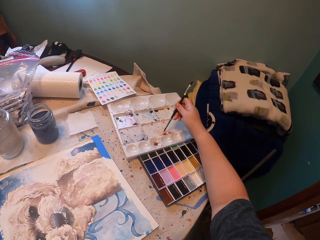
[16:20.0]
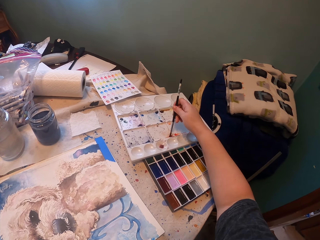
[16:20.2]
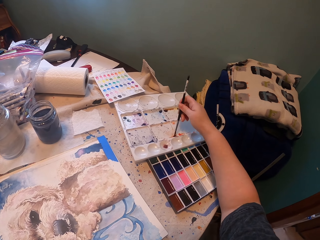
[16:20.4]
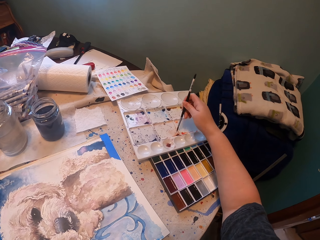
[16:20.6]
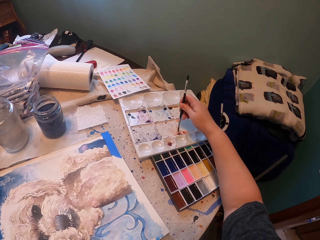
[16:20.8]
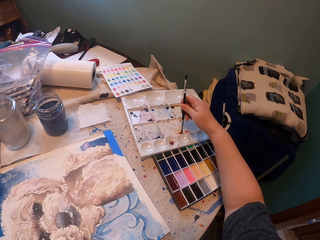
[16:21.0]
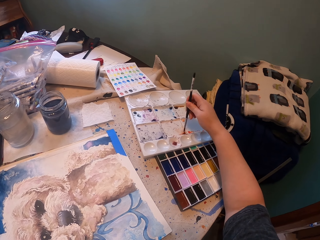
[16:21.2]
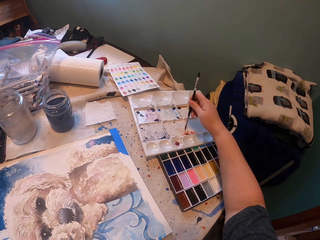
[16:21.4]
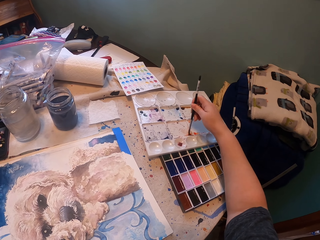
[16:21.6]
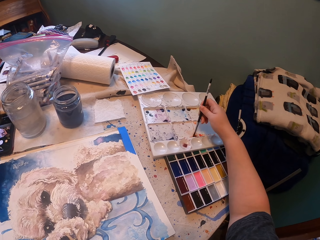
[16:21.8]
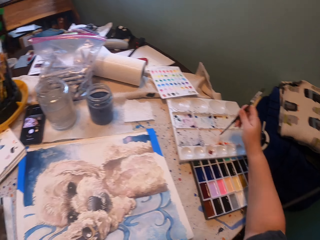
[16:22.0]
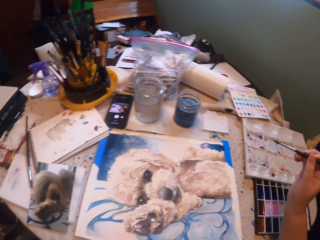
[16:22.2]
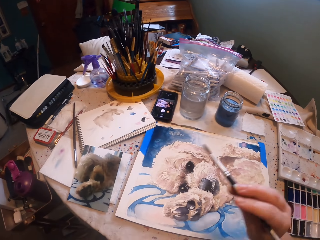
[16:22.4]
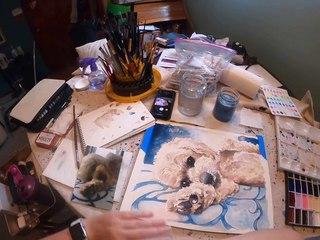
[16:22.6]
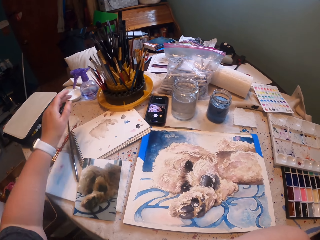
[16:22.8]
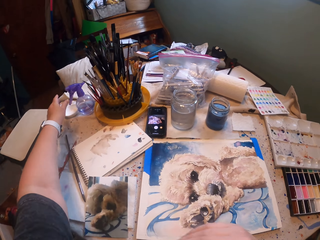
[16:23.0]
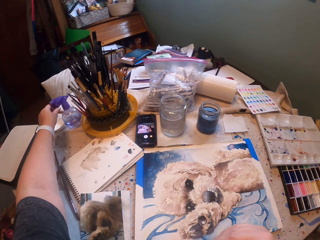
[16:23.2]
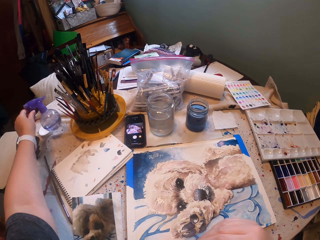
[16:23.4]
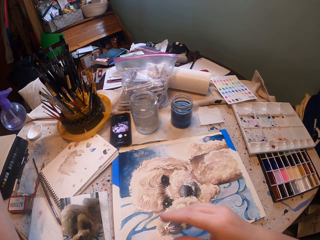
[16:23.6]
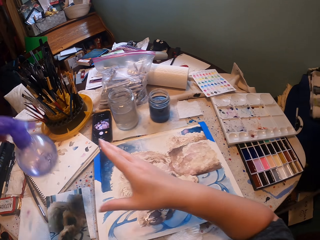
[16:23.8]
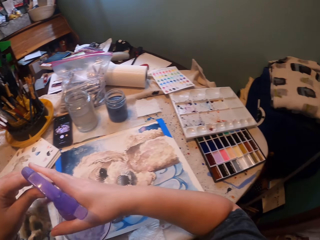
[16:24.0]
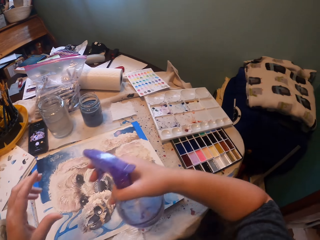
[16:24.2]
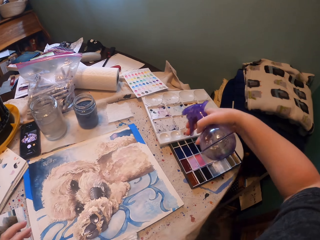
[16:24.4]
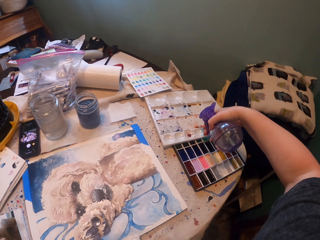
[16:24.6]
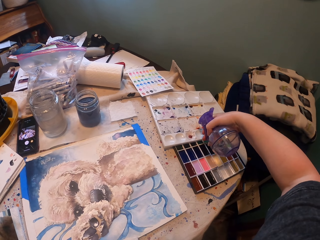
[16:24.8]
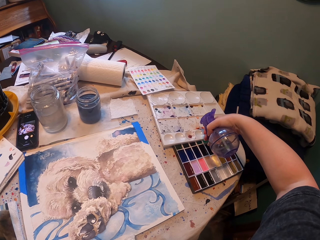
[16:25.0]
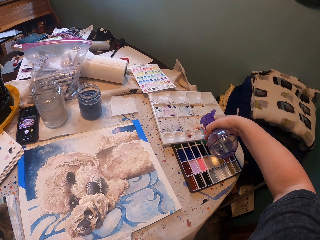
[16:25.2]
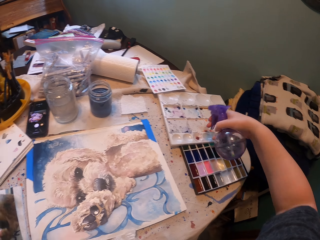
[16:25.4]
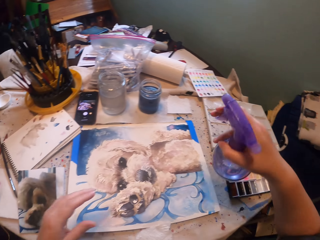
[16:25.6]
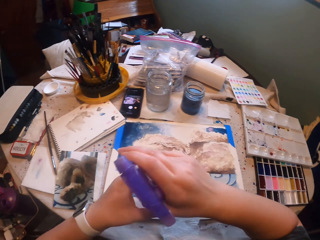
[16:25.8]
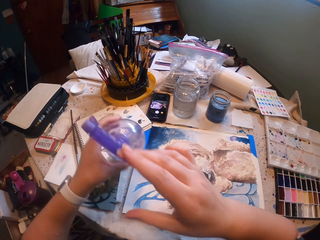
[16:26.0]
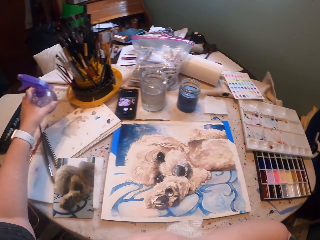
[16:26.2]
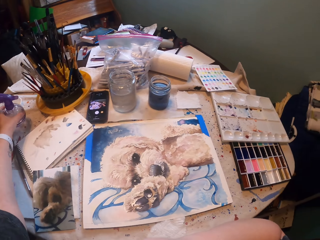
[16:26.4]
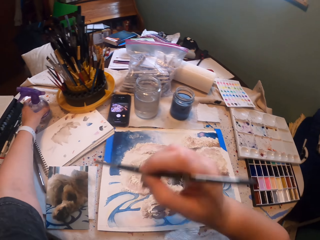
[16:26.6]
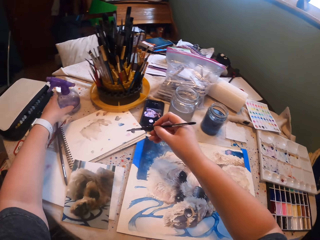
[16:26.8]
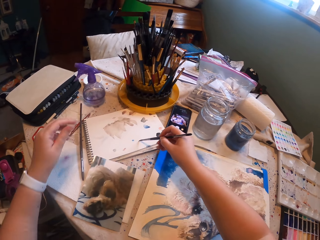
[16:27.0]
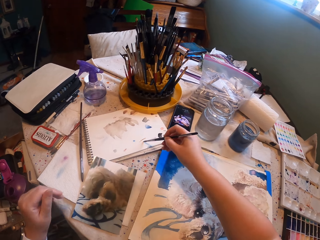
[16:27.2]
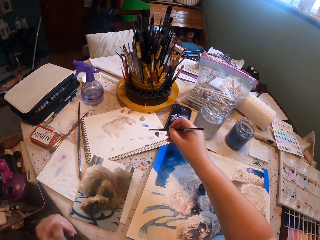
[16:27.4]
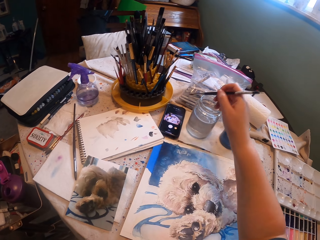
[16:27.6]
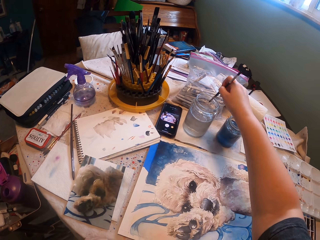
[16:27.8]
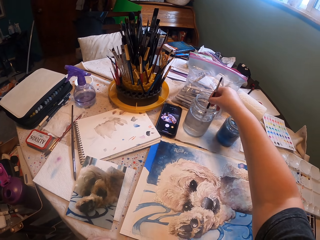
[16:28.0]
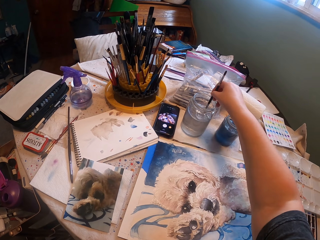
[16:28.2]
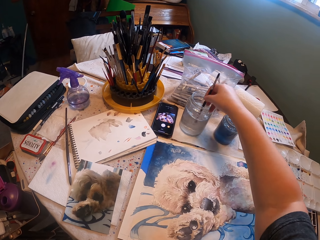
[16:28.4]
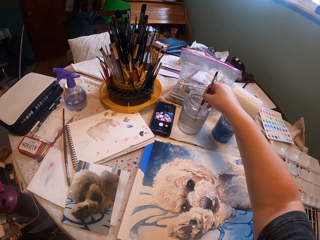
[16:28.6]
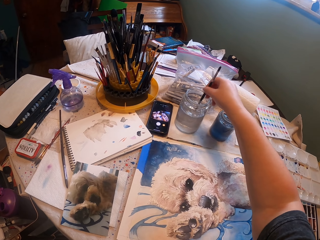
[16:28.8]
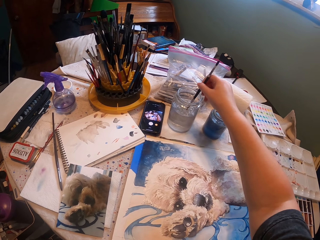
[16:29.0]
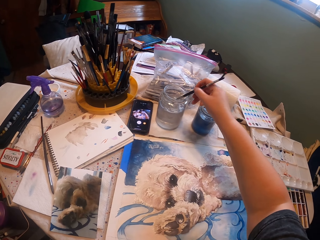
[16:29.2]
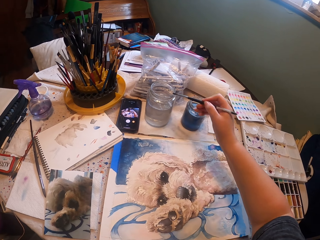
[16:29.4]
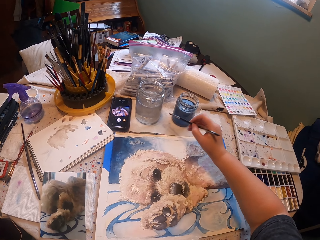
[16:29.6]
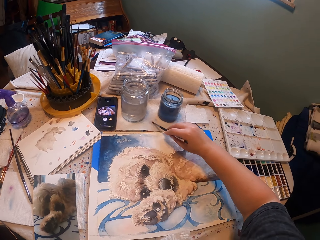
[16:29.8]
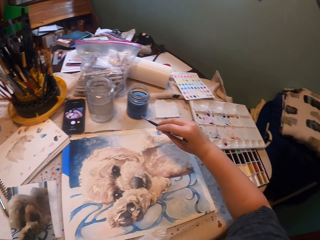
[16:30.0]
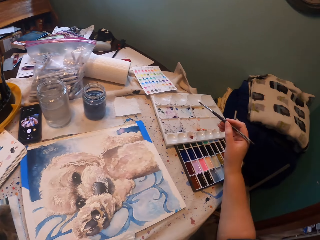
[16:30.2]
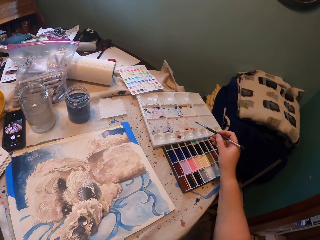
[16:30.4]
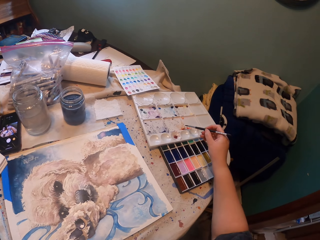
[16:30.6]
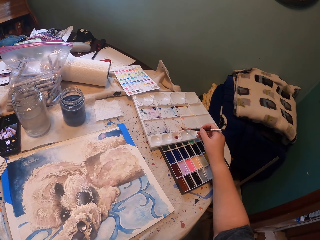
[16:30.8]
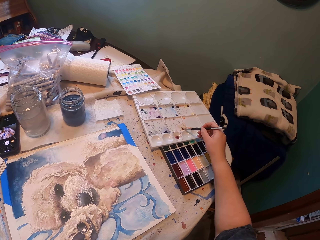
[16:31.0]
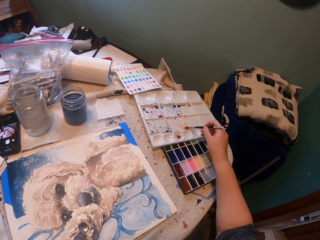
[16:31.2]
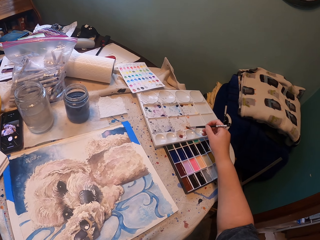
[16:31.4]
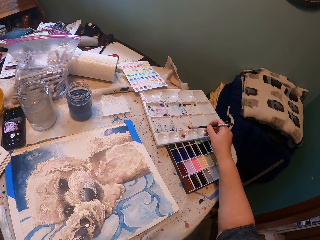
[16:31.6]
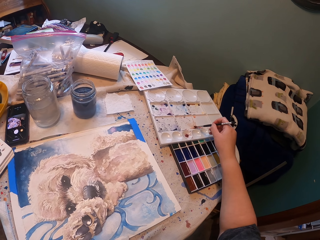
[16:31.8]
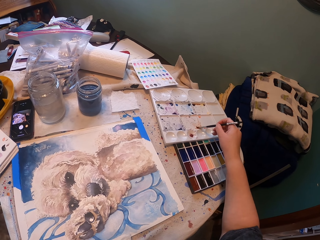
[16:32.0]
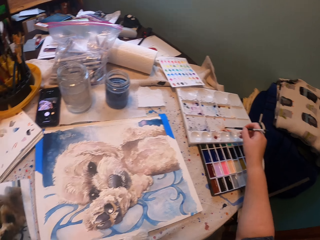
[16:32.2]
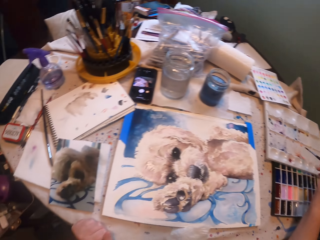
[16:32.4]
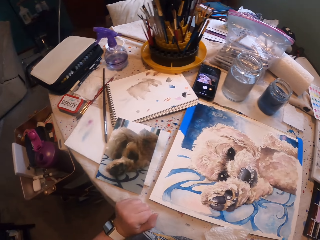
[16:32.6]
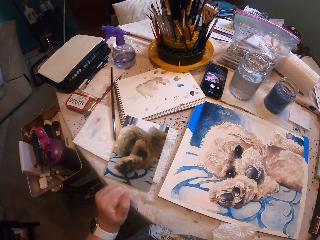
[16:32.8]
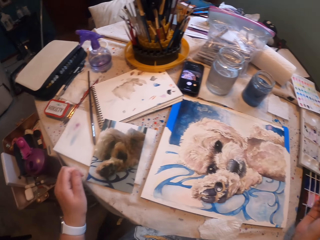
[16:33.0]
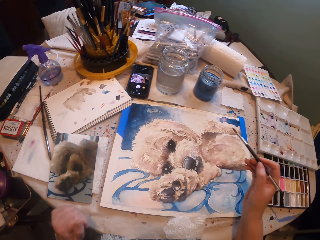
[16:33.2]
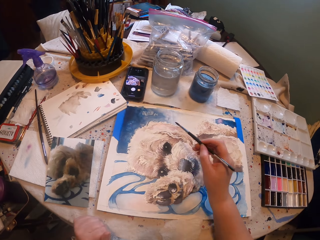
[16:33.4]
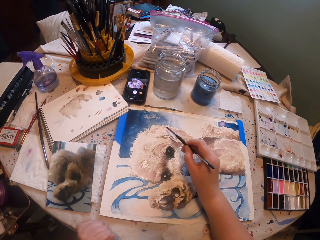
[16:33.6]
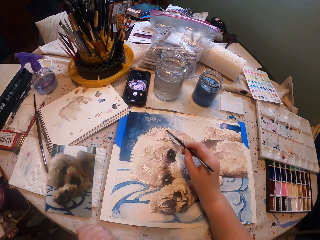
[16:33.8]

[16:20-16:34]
The camera wearer picks the paints with a paint brush in the palette. They pick up the spraying bottle from the table. They spray water on the paint with the spraying bottle. They put the spraying bottle on the table. They paint on the notebook with the paint brush. They wipe the paintbrush on a serviette. They dip the paint brush inside the paint jar. They wipe the paintbrush on the serviette. They pick the paints with the paint brush in the palette.

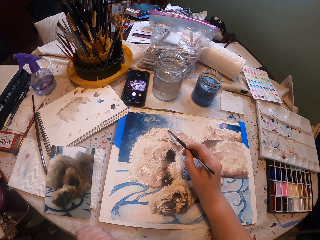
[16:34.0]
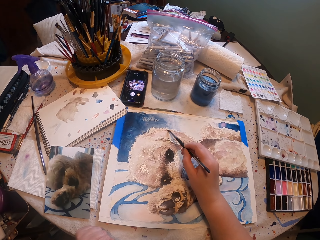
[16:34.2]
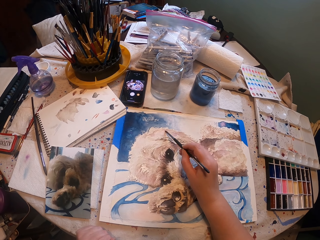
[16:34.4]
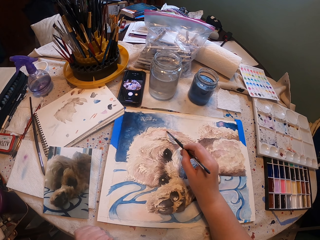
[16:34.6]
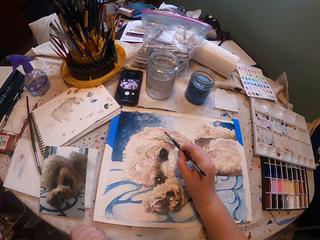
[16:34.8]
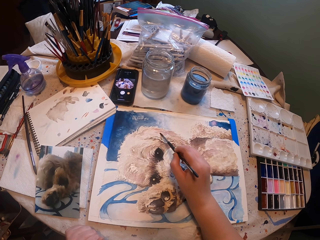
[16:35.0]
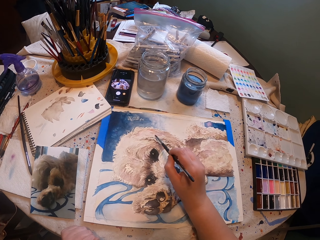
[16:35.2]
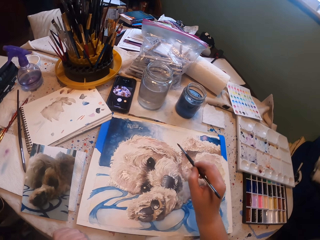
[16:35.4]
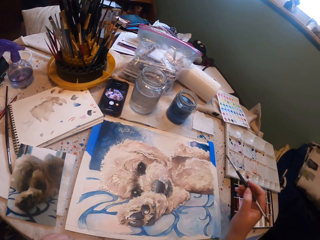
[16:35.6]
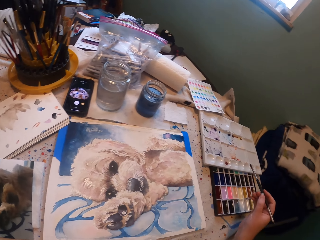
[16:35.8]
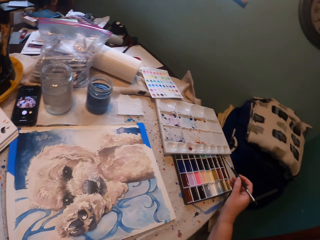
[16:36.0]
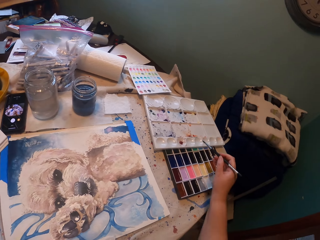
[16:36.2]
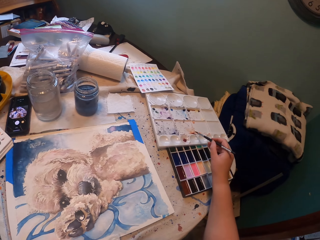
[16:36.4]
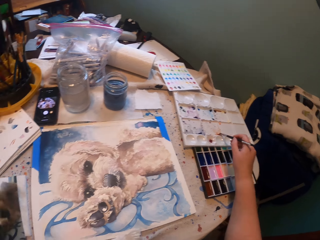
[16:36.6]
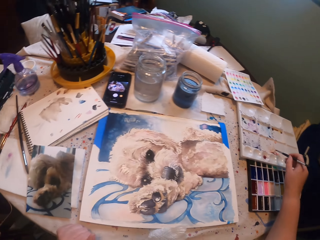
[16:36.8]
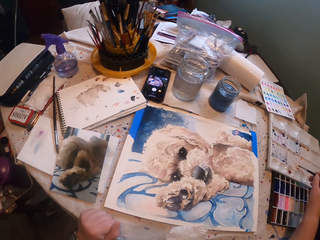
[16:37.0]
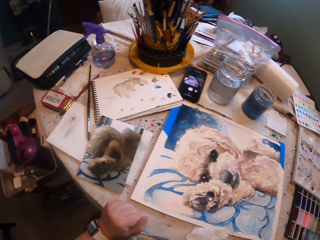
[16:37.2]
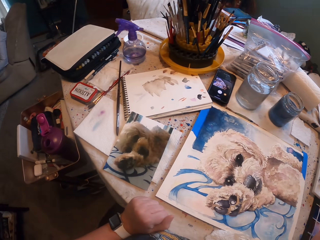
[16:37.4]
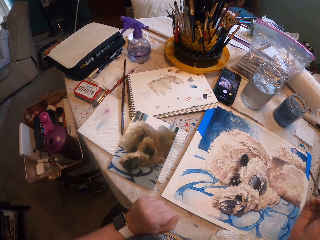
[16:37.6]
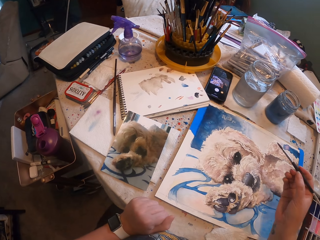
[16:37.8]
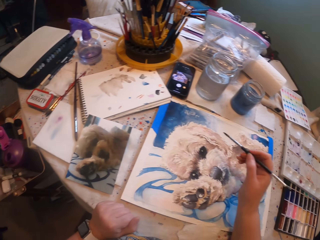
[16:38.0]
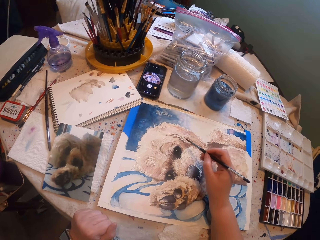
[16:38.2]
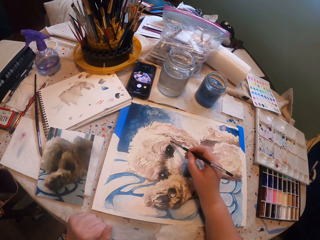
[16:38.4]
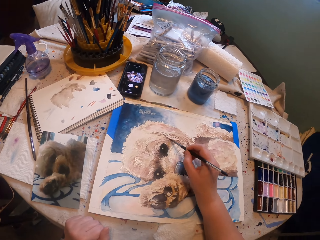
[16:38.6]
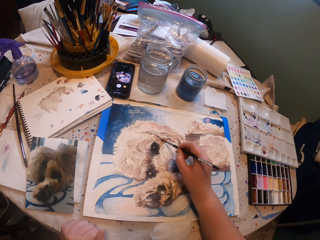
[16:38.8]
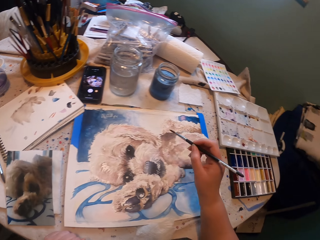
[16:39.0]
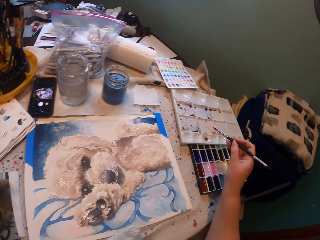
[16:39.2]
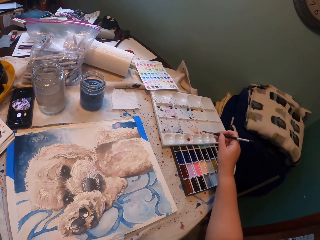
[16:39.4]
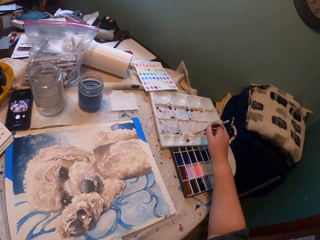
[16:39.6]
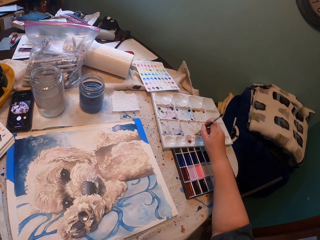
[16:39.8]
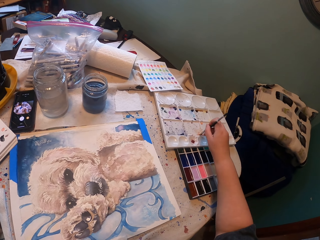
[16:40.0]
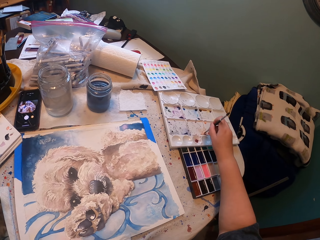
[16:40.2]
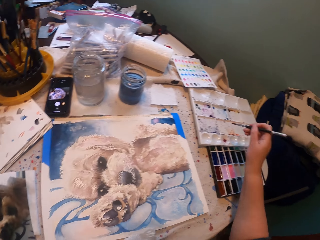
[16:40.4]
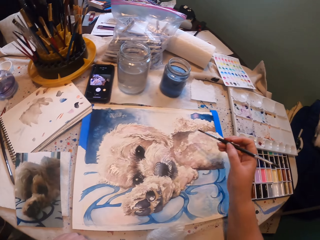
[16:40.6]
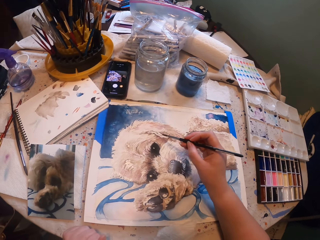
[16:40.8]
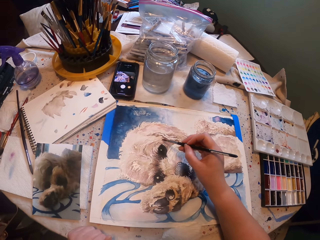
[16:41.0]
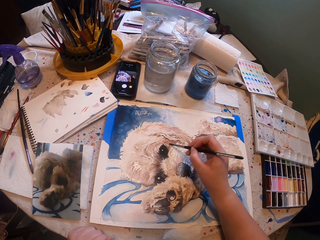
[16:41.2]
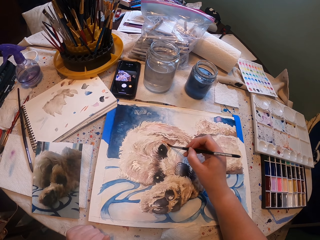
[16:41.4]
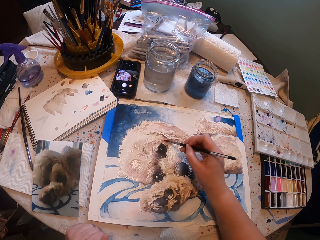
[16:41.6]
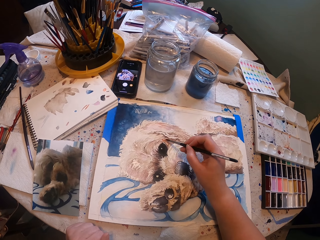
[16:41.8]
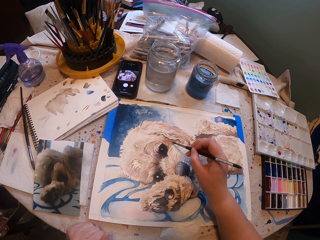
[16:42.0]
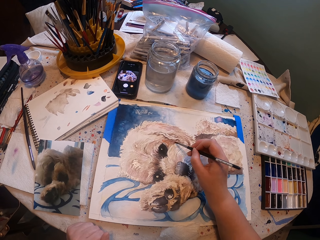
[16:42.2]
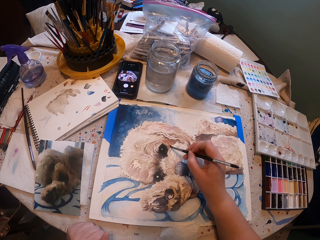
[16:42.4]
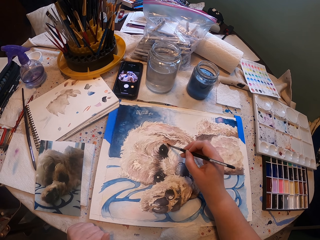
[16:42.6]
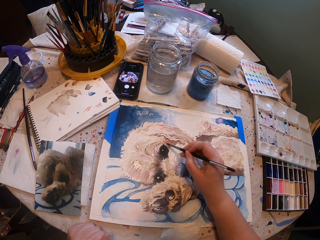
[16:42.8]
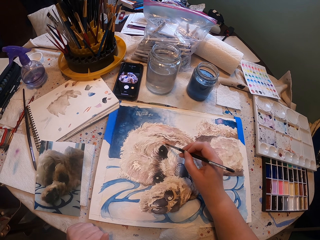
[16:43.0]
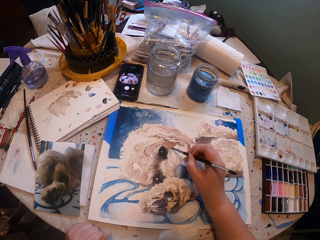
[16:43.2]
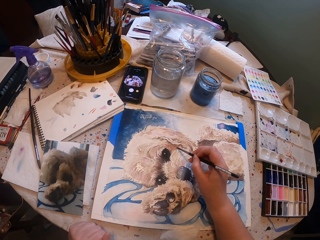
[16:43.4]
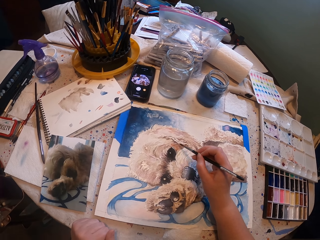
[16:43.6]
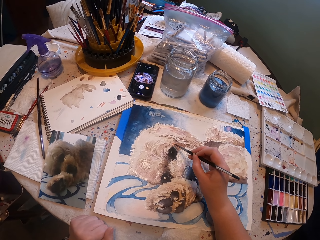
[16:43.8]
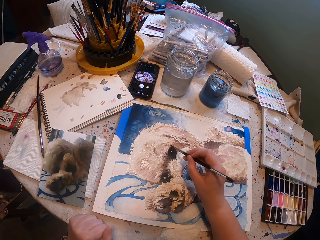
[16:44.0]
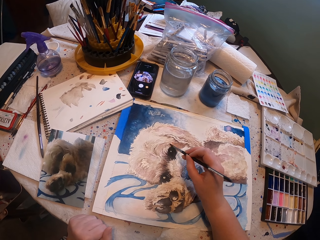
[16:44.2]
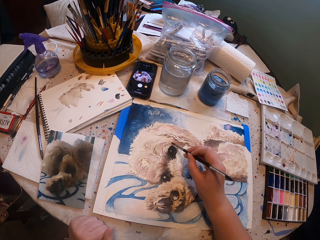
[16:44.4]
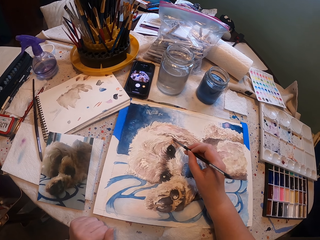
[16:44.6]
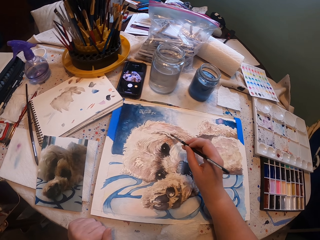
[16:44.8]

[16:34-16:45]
The camera wearer paints the picture on the painting board with a paint brush. They pick the paints with the paint brush in the palette. They paint the picture on the painting board with the paint brush. They pick the paints with the paint brush in the palette. They paint the picture on the painting board with the paint brush.
